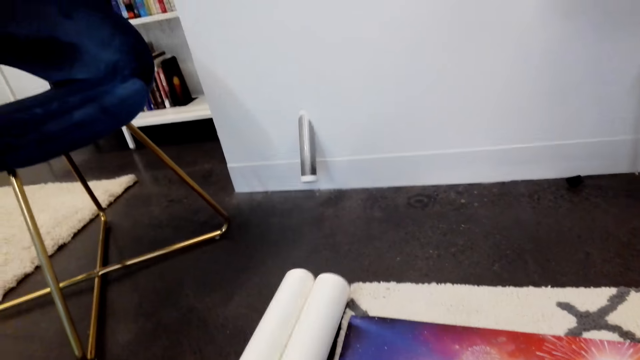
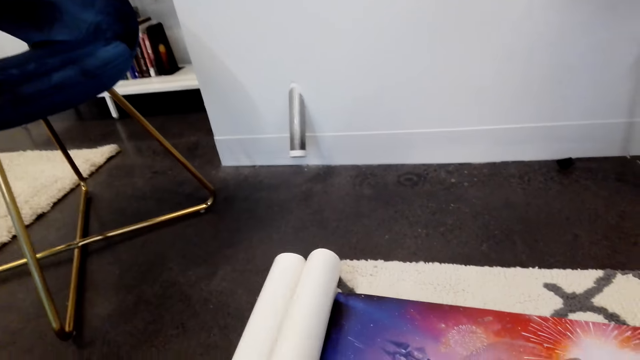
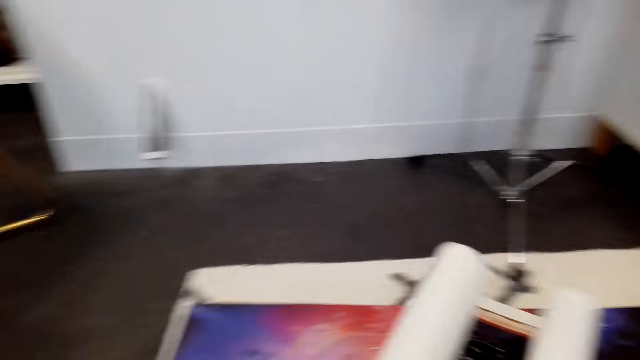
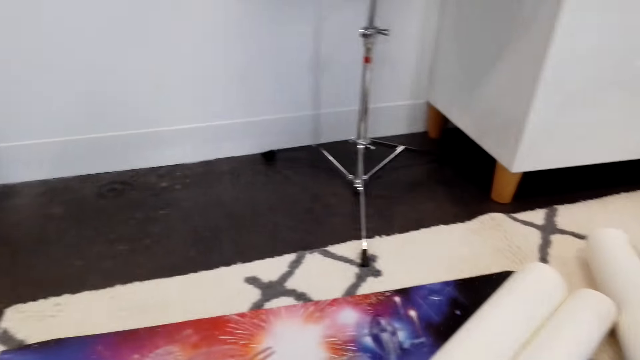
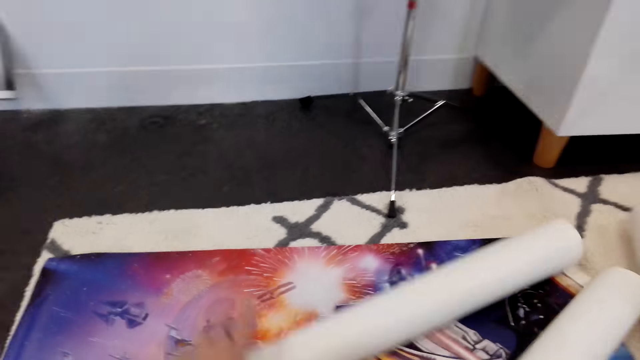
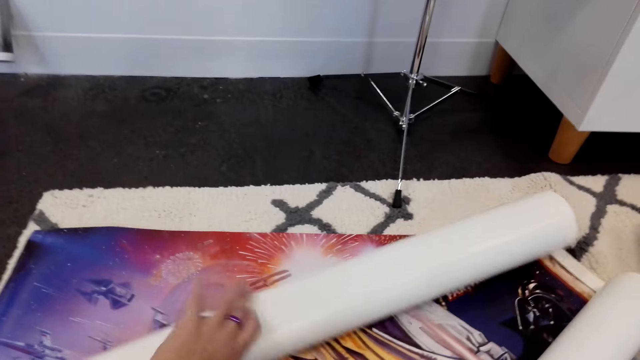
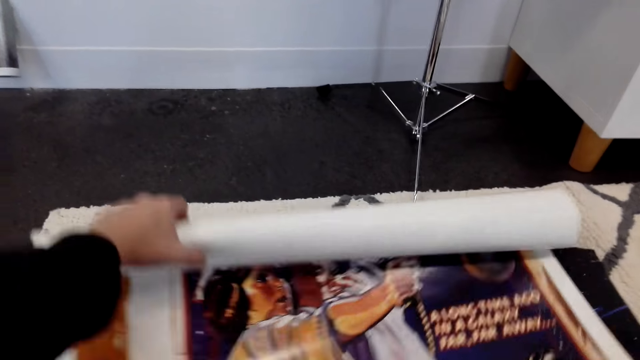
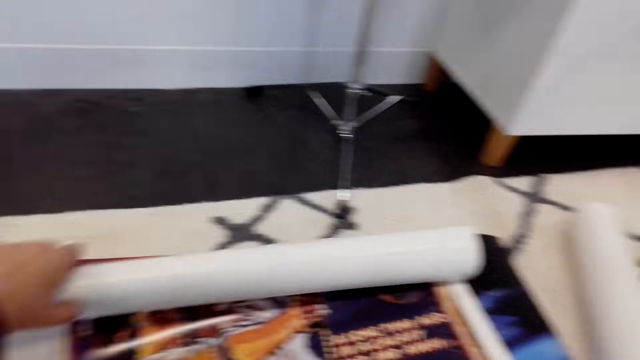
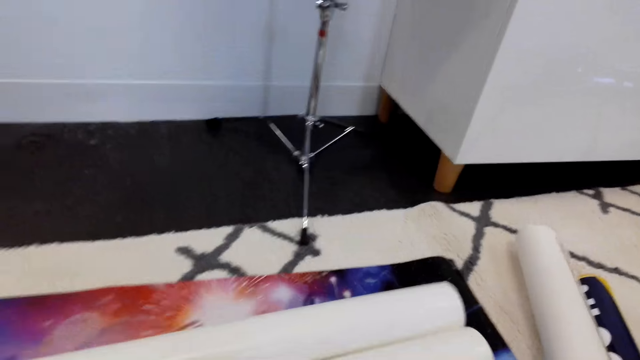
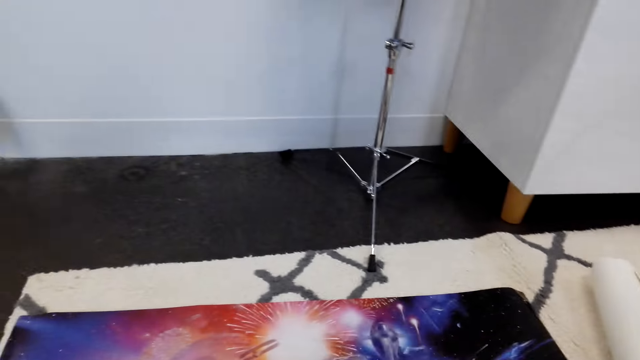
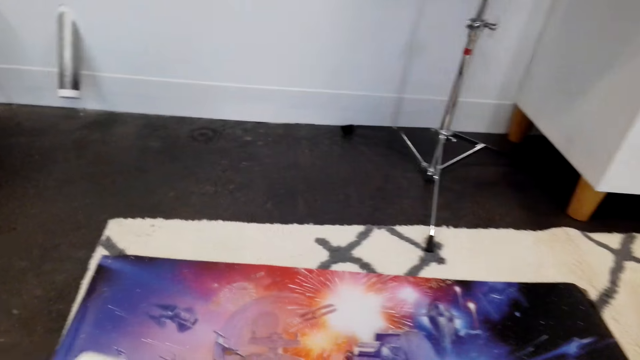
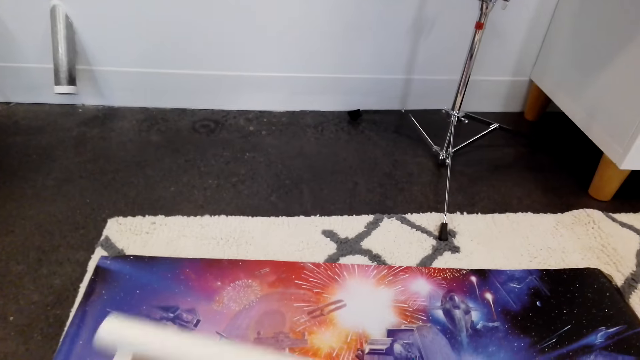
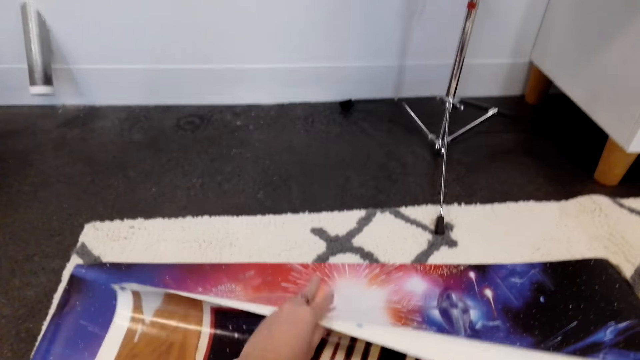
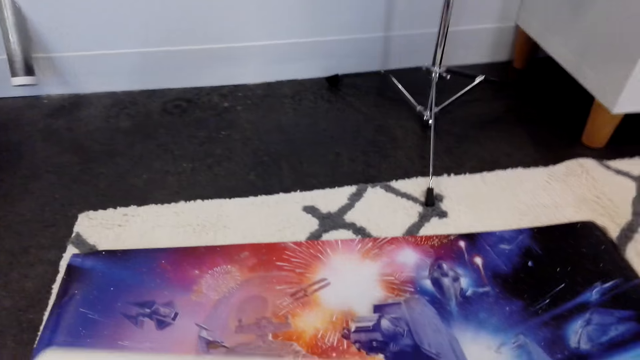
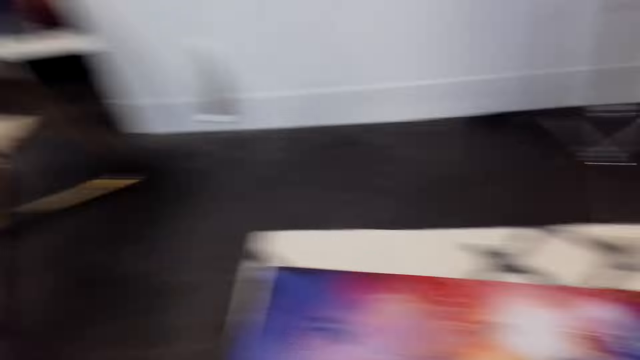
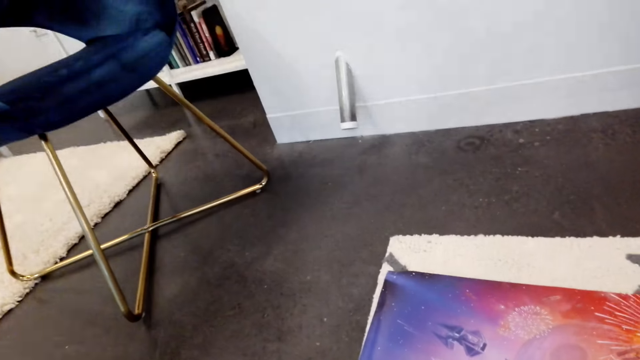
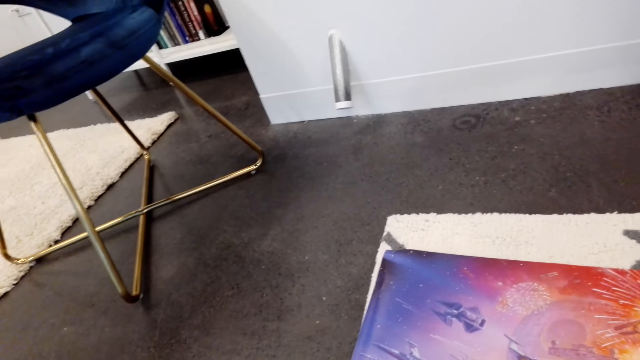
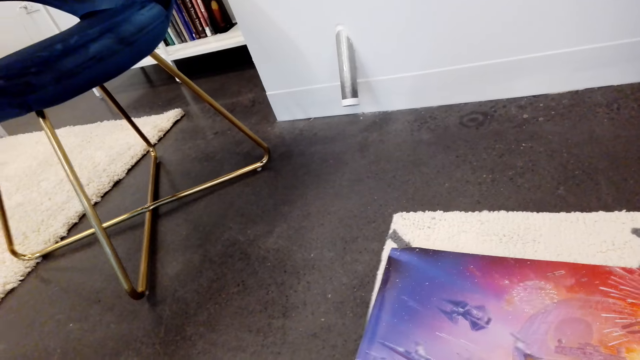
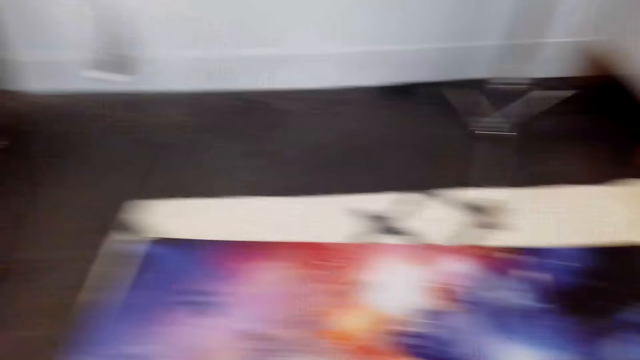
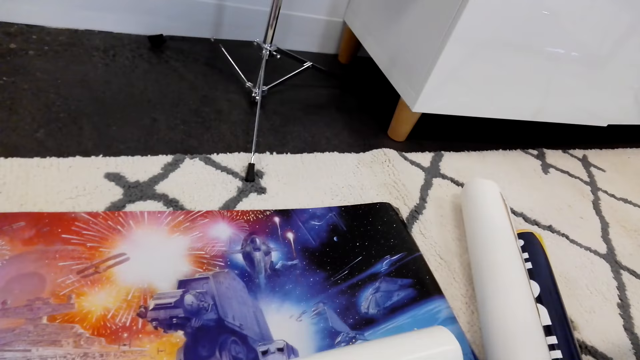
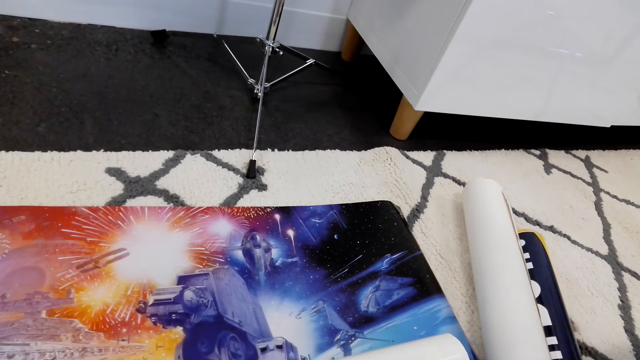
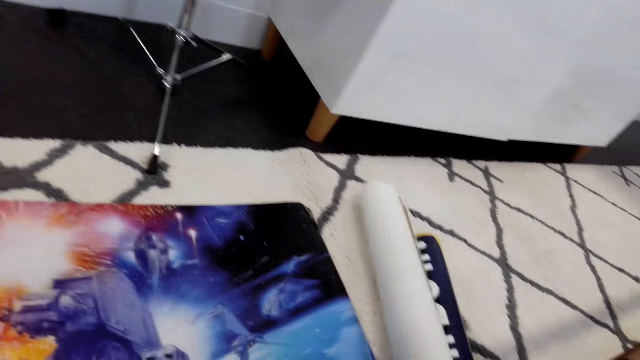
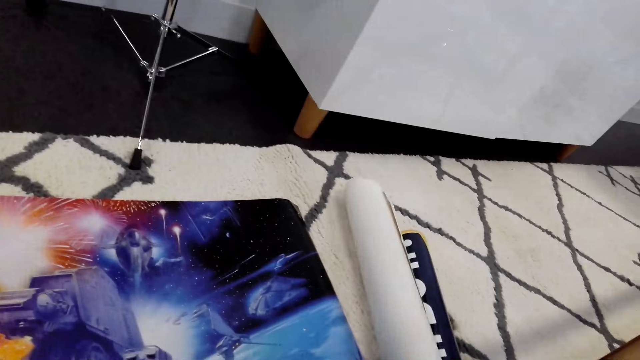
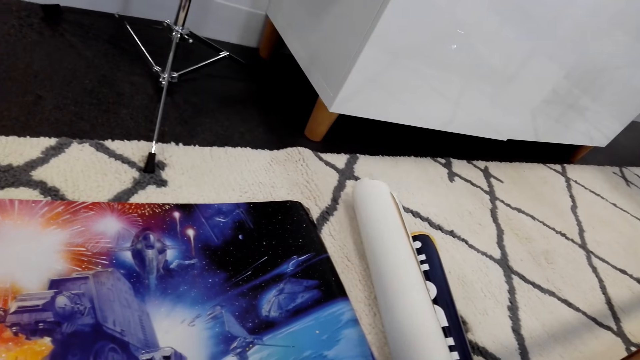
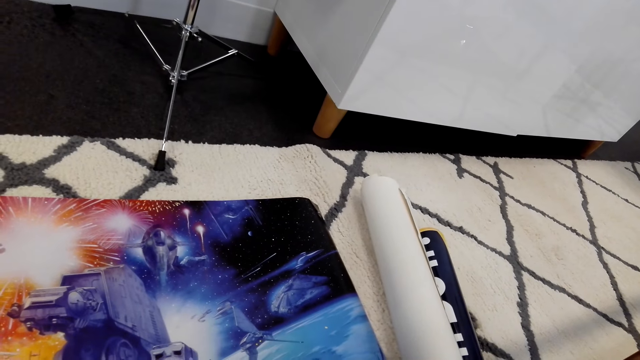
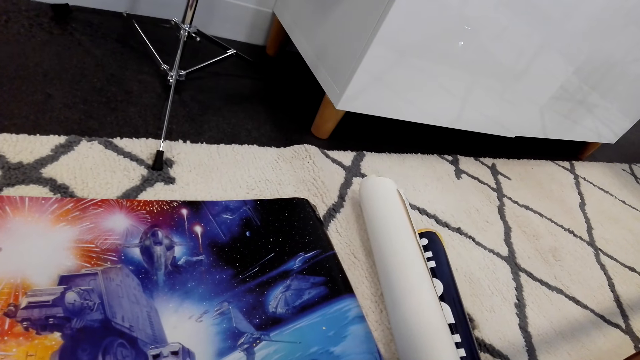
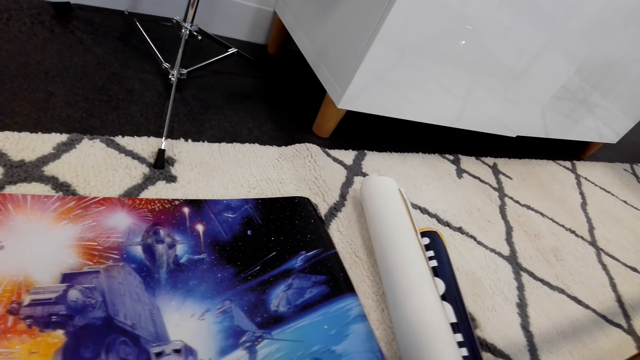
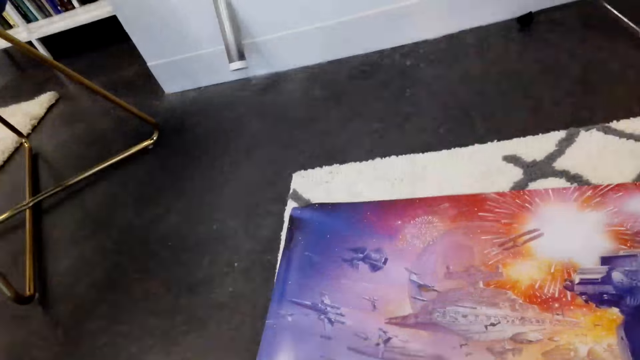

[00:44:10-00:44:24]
The camera wearer stares around. They pick the wall arts. They move the wall art papers on the table. They stretch the wall art paper on the table. They unfold the wall art, fold the wall art, and unfold the wall art. They stare around.

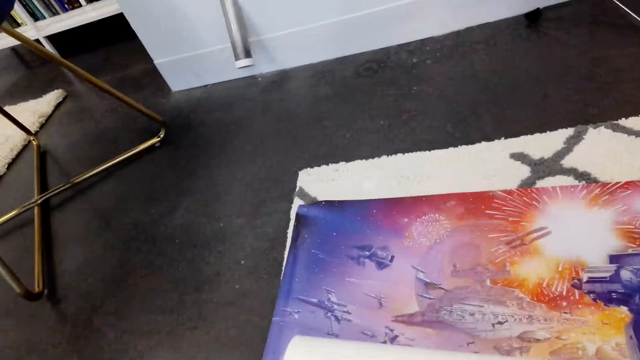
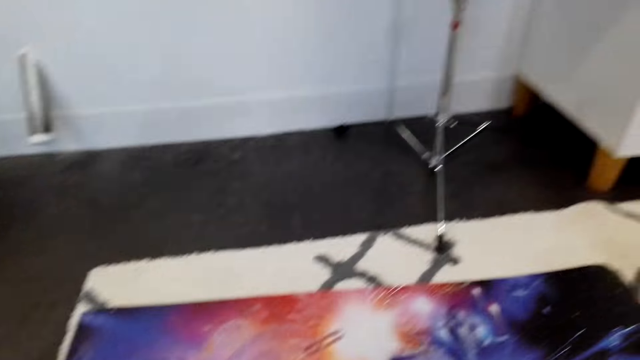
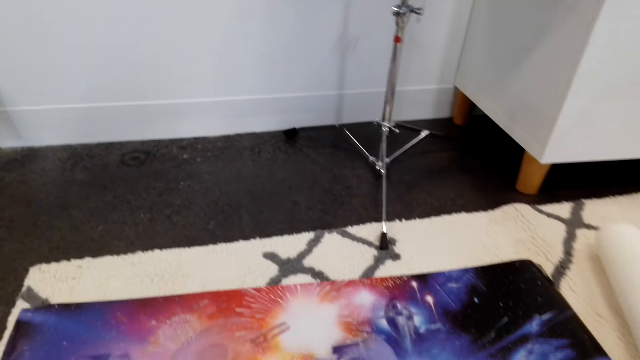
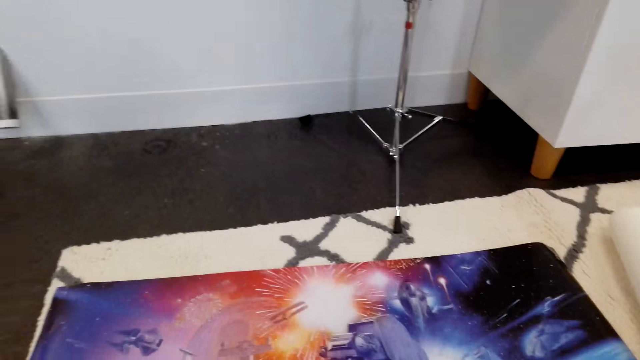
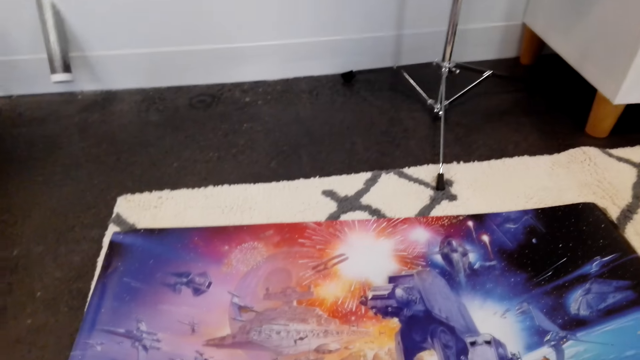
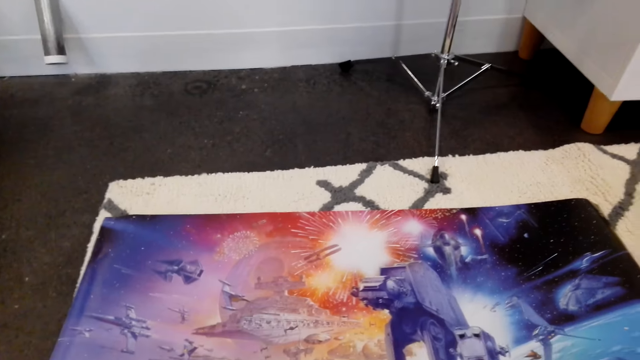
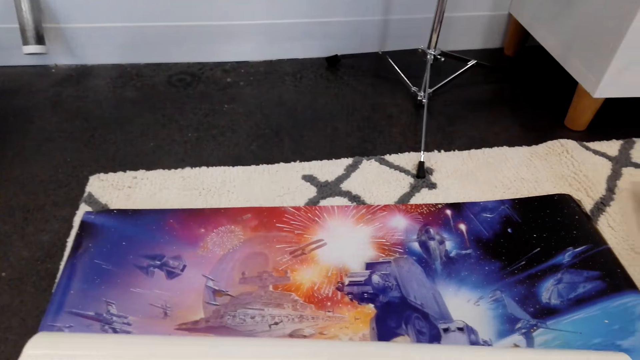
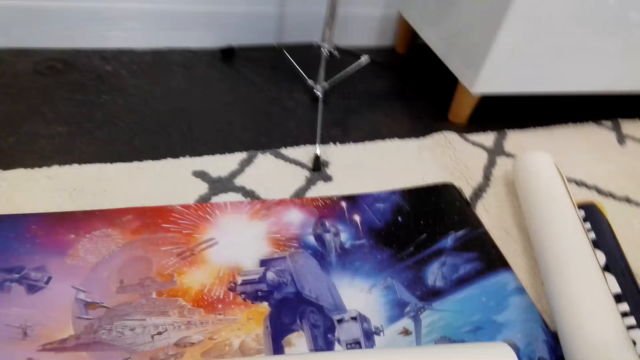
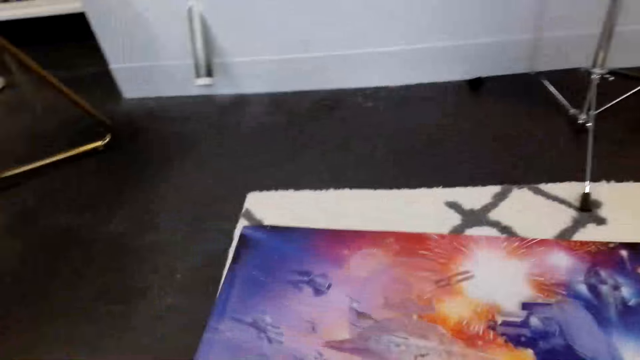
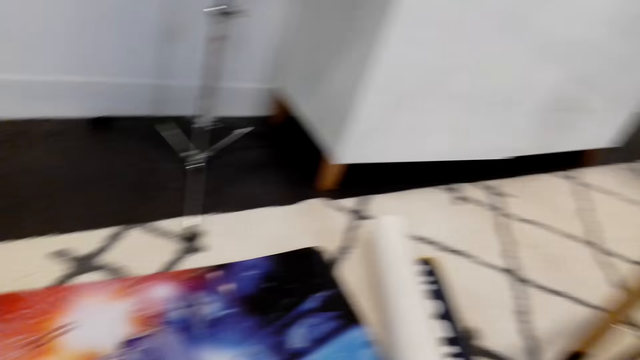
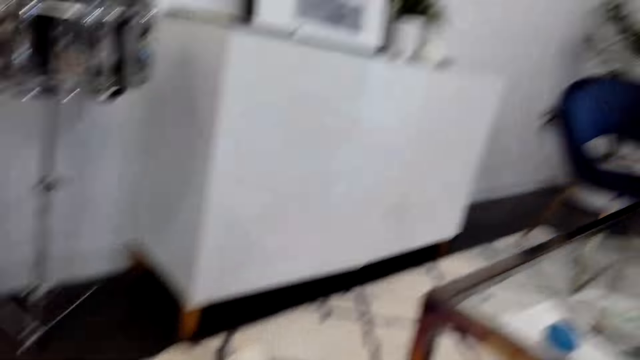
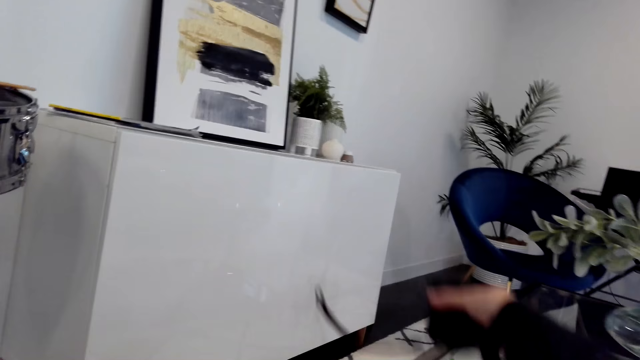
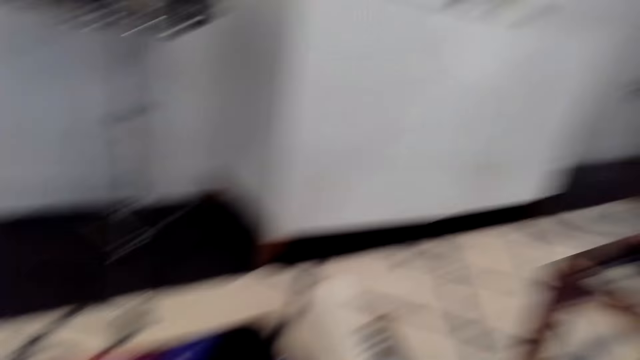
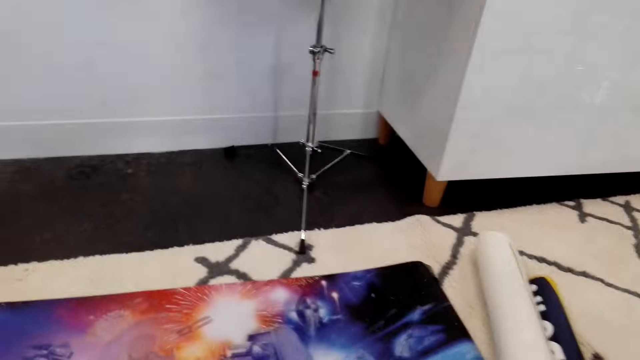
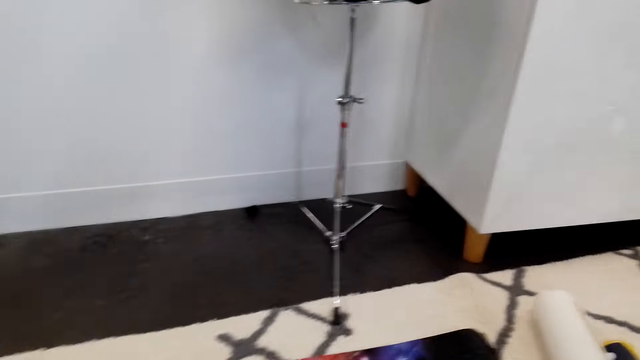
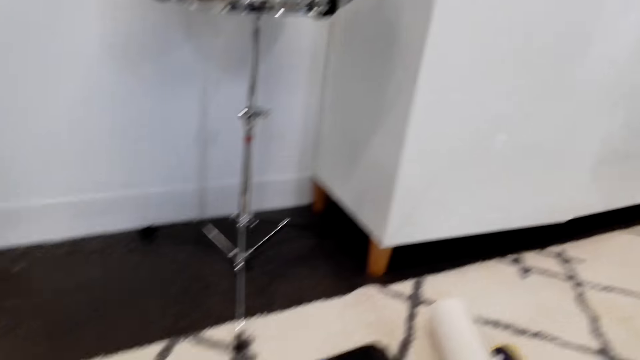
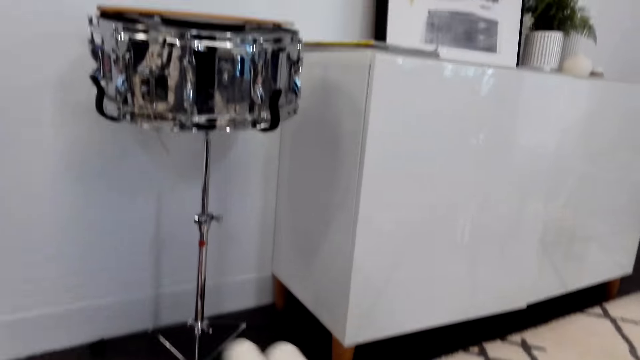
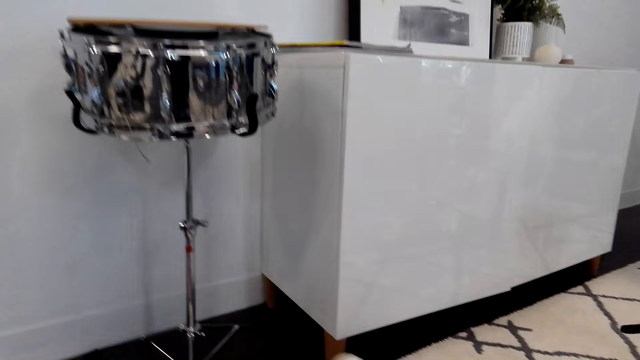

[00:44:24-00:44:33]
The camera wearer walks around. They raise a tape measure. They put the tape measure on the table. They look around.
